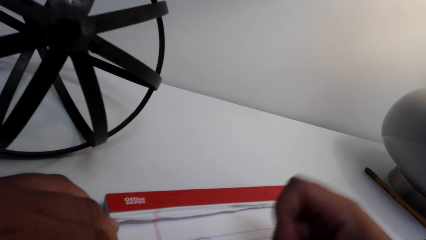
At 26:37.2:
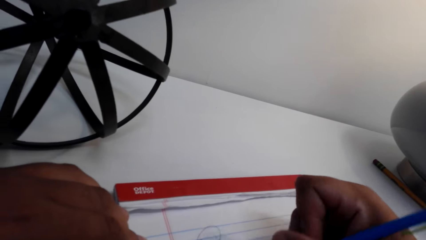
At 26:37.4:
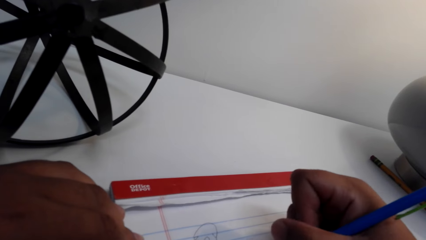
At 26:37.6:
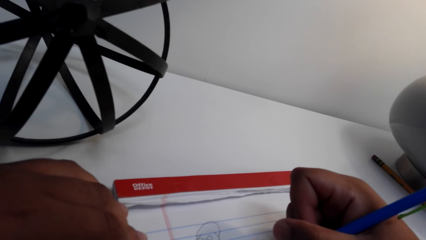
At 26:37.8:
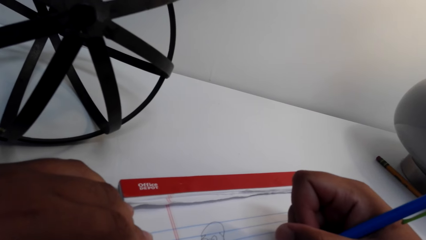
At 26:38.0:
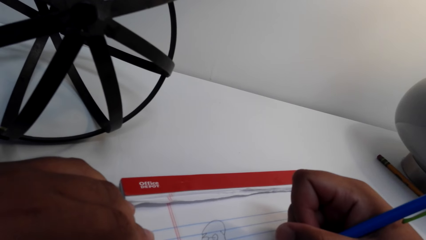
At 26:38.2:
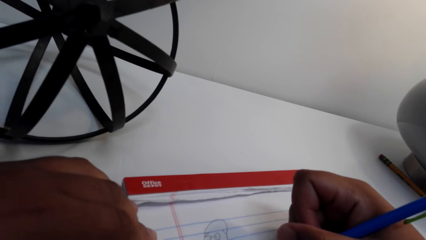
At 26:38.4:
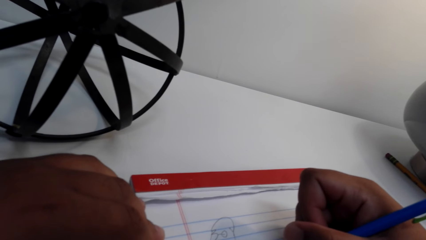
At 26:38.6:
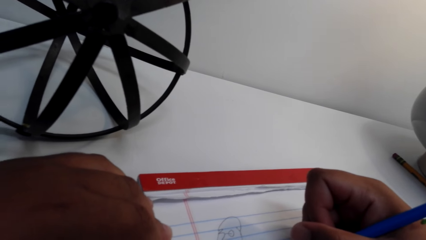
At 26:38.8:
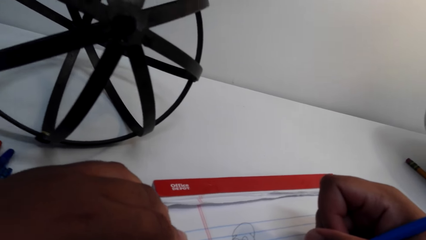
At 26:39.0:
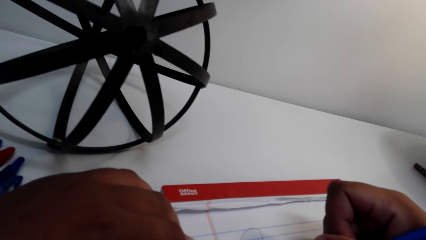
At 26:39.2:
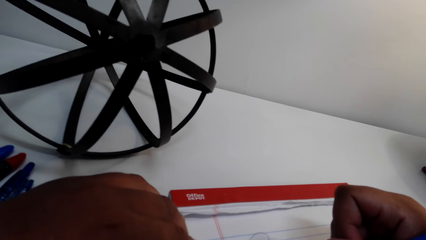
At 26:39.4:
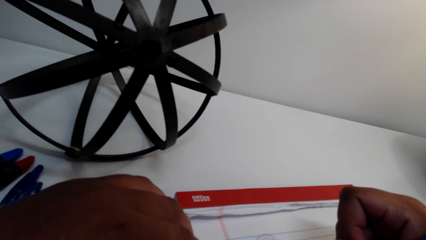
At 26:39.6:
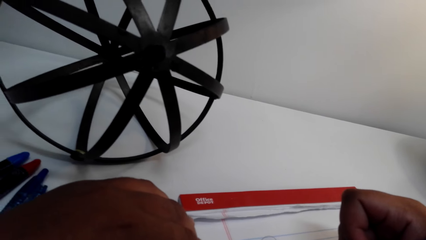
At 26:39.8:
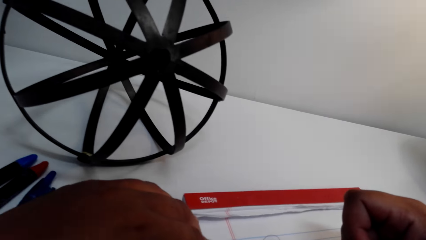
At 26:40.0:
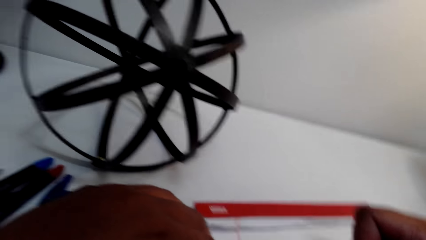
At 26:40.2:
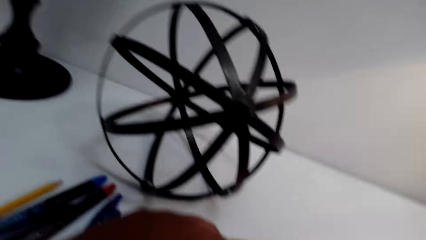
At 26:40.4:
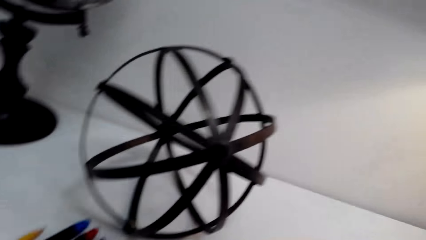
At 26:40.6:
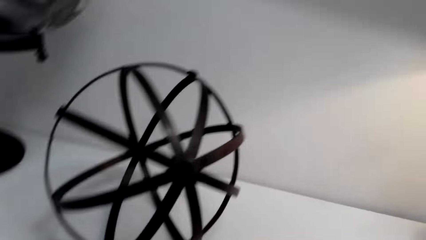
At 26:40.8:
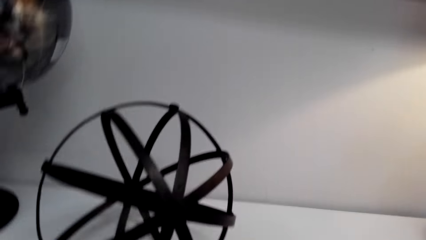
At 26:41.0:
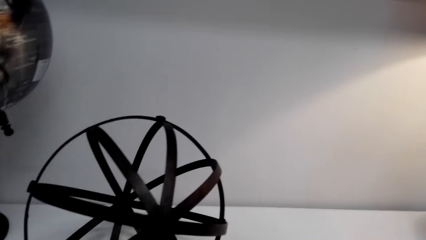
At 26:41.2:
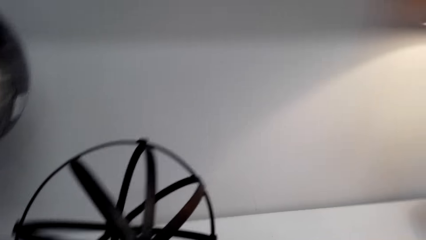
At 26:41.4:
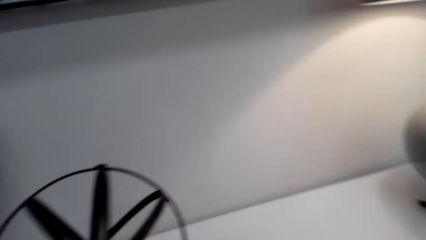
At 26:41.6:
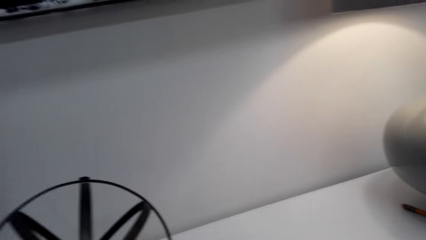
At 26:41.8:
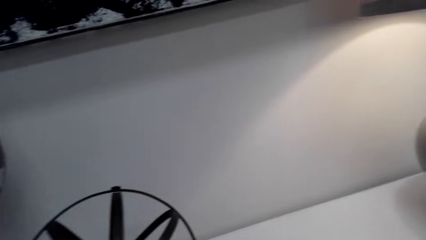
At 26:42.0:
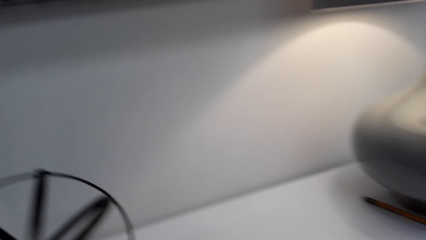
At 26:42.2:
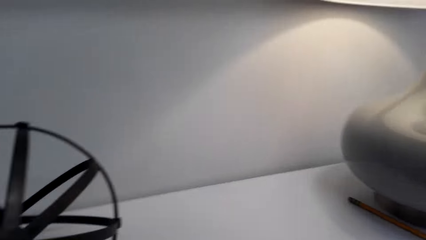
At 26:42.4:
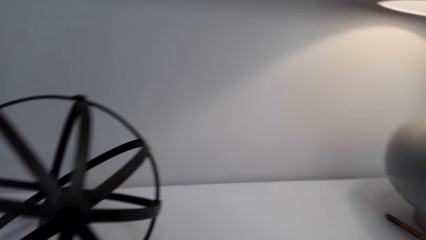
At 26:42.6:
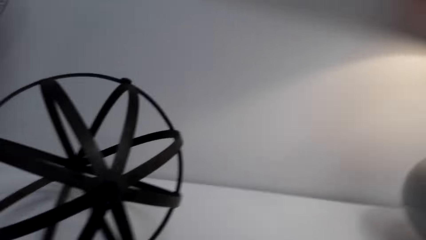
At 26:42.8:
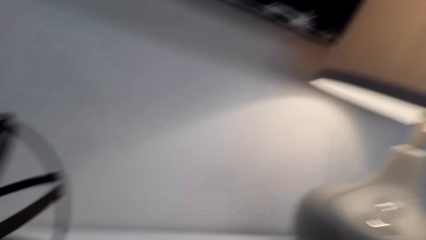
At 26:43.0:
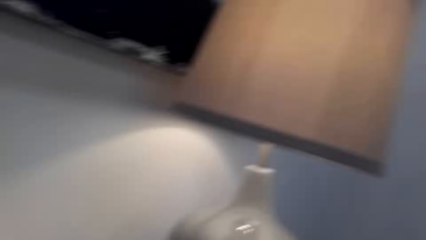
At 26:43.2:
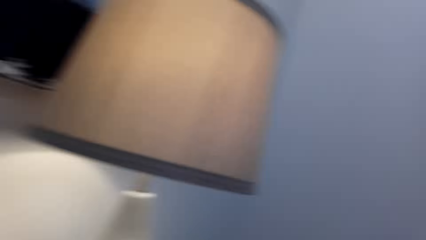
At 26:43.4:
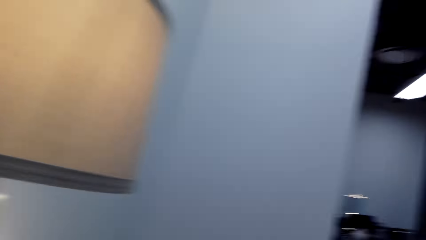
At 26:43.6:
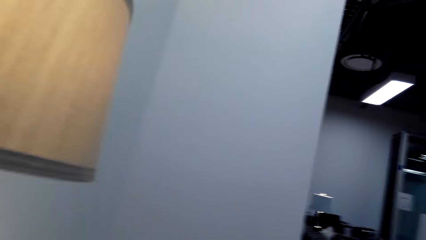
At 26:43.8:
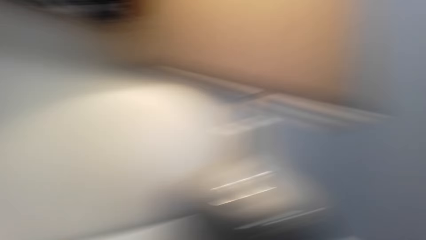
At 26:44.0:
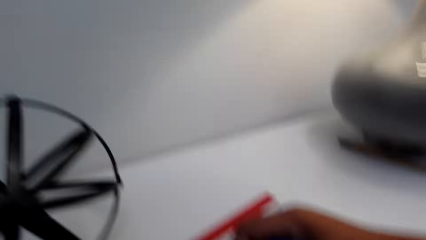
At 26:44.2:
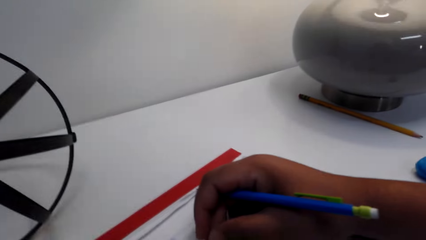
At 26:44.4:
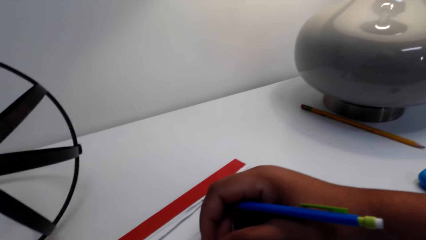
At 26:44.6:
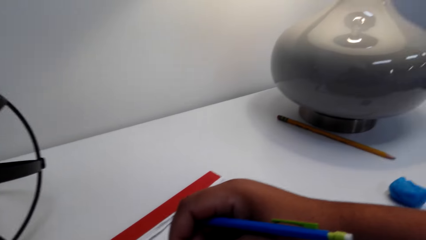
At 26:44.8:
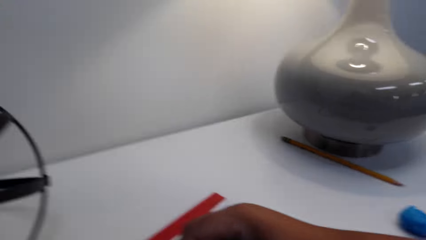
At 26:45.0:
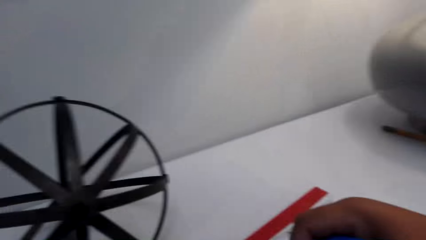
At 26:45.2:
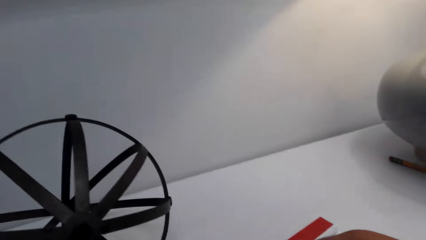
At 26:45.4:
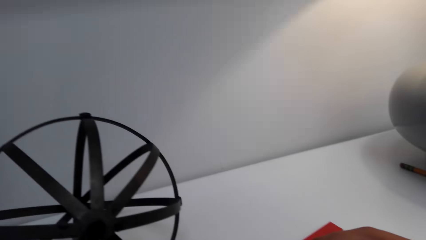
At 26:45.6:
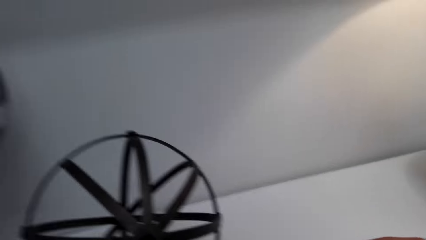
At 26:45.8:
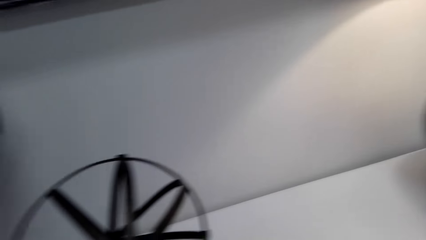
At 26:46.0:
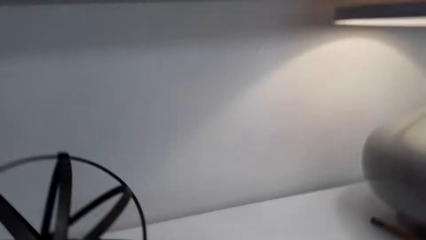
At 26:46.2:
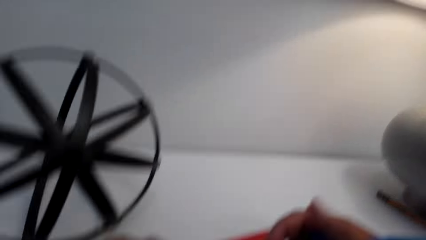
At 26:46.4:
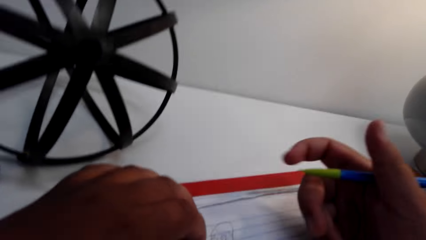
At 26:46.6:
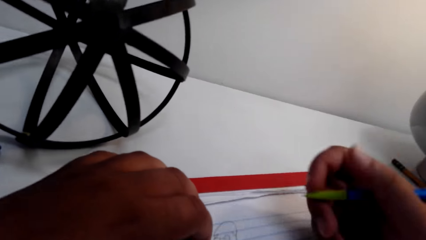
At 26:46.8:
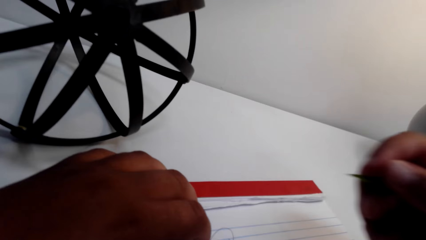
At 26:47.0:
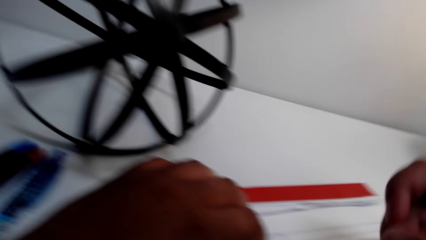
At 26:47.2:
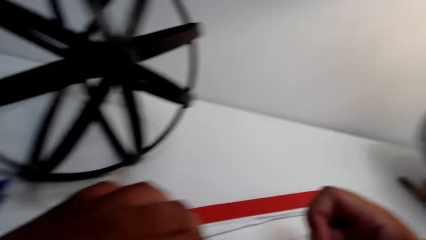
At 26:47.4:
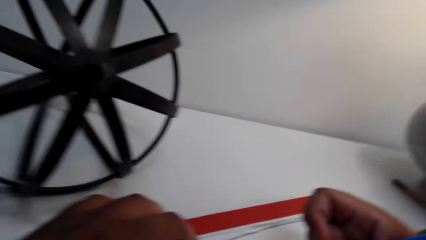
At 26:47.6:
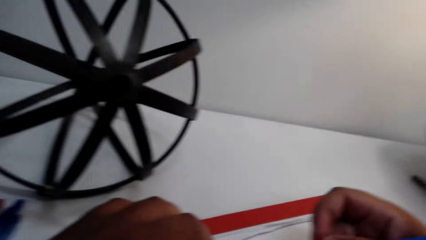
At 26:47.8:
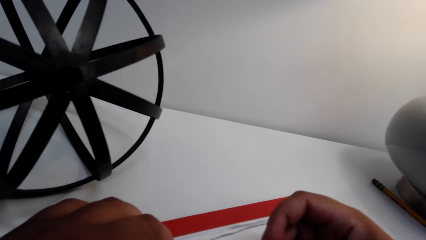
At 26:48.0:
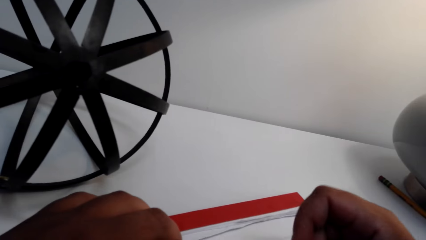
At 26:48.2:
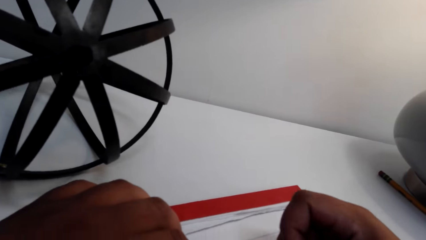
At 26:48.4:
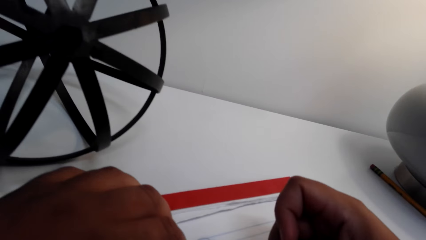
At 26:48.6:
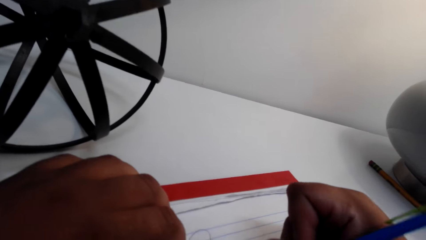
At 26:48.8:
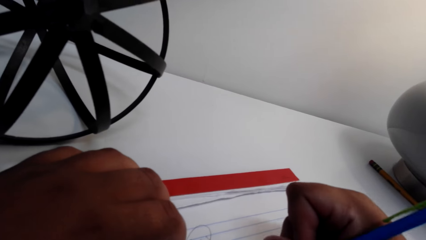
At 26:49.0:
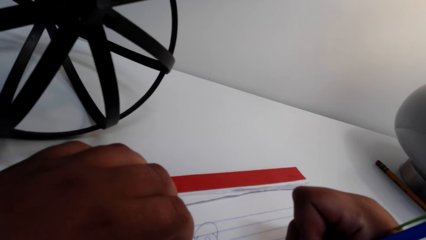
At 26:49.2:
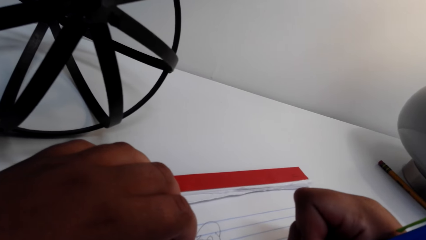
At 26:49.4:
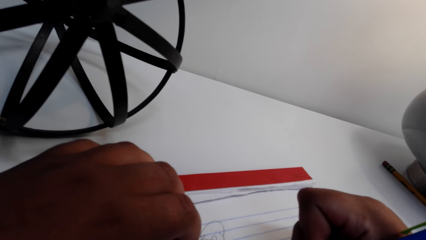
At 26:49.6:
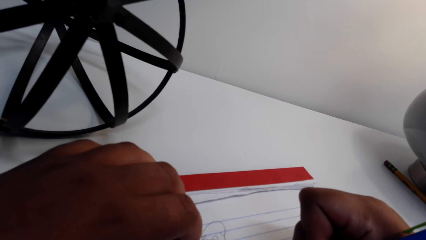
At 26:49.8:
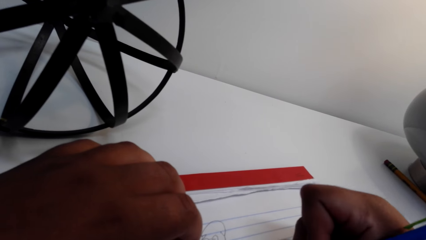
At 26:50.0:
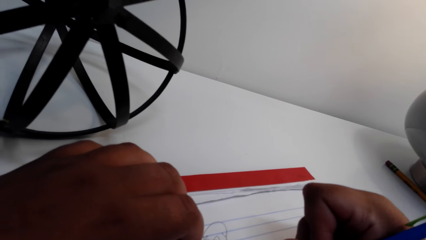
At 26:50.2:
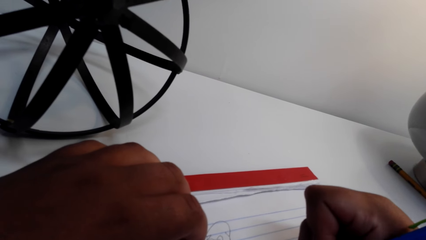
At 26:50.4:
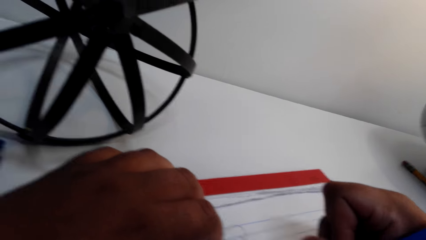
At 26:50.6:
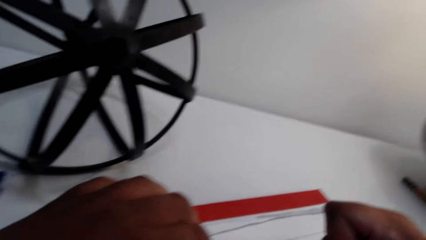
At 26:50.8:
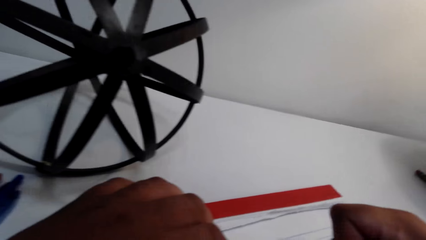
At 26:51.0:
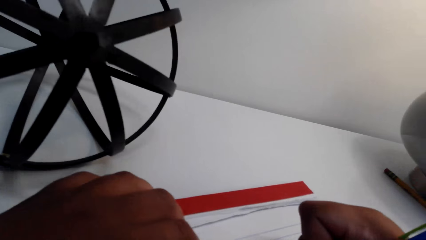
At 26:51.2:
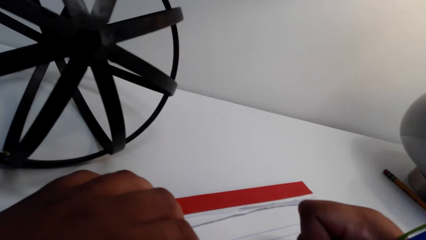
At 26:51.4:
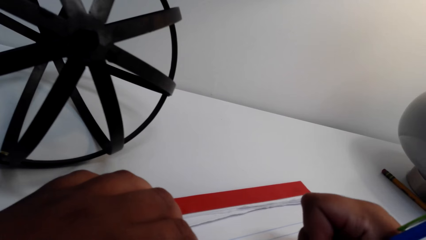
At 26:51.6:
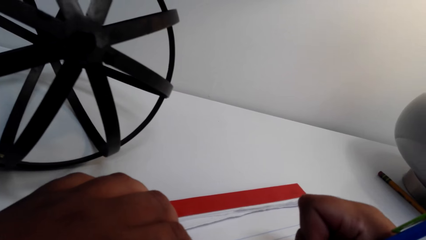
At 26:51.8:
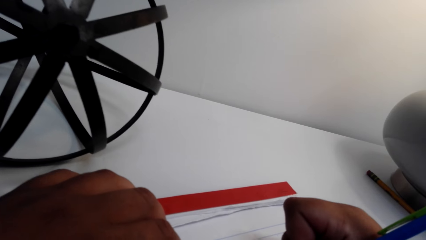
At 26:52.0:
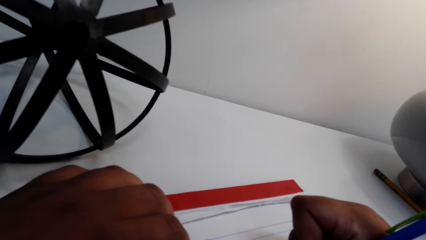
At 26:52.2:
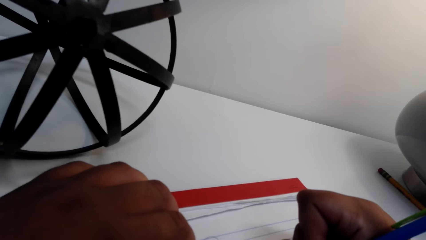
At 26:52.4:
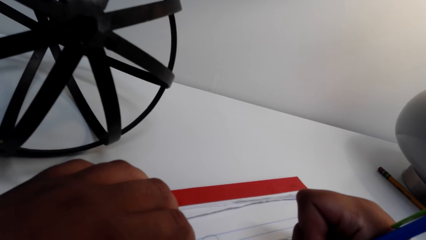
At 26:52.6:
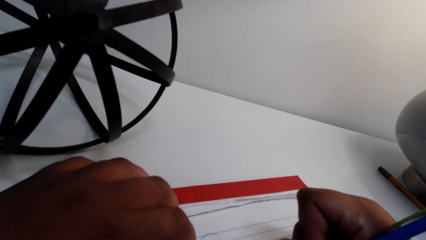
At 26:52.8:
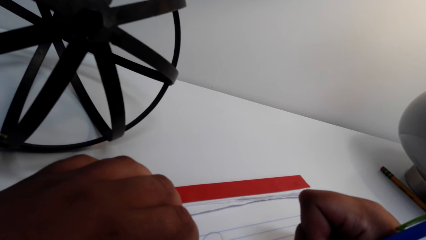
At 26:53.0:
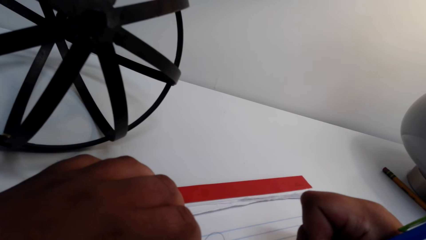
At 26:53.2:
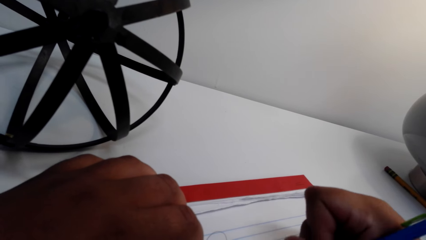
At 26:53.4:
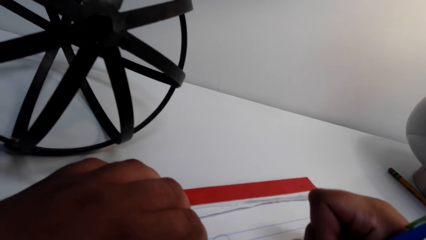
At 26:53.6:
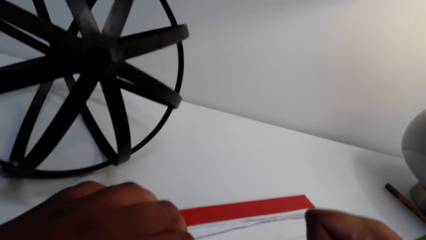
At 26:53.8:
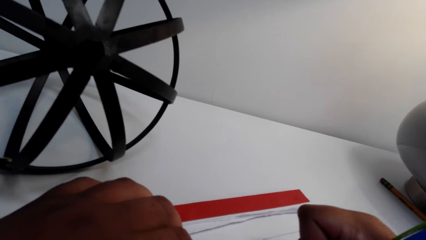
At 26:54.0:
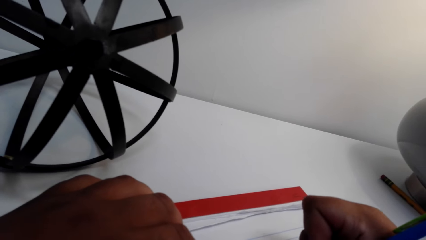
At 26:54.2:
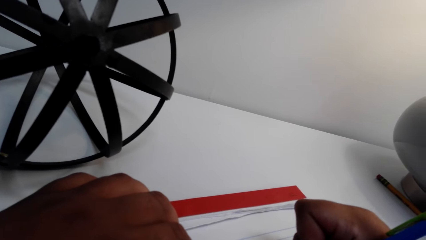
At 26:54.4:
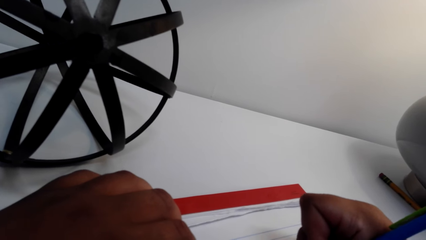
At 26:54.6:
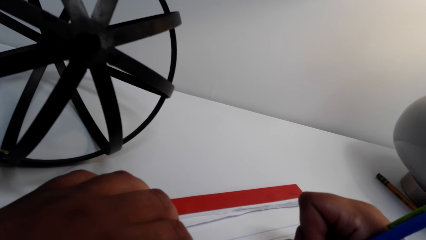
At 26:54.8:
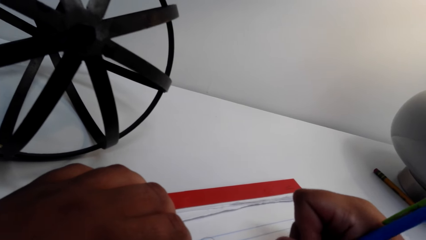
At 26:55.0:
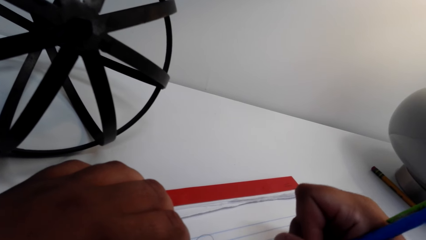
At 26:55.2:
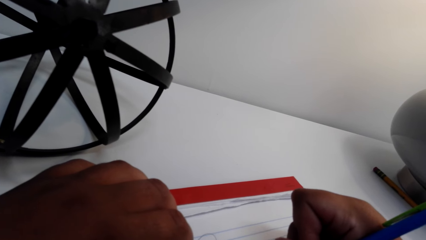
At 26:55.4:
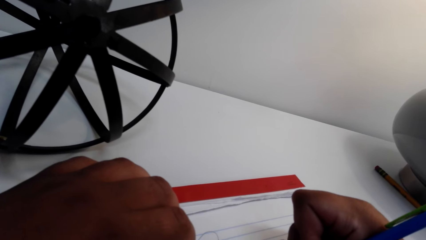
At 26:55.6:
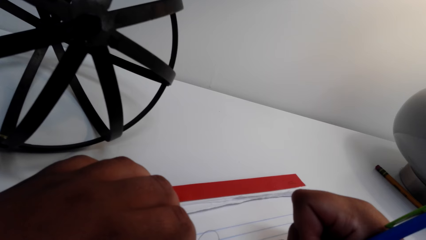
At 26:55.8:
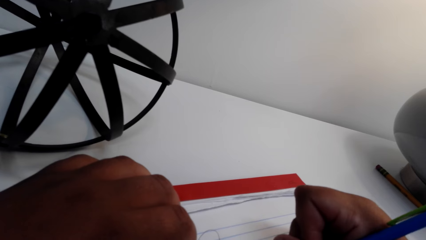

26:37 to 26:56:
The camera wearer looks around. They converse. They draw on the exercise book.
